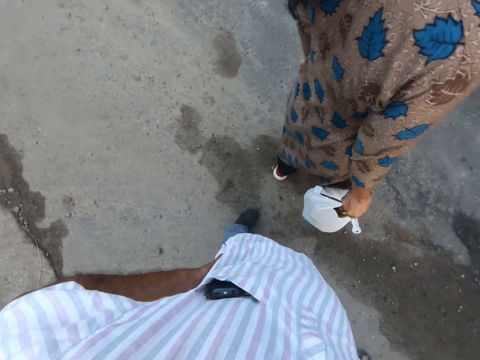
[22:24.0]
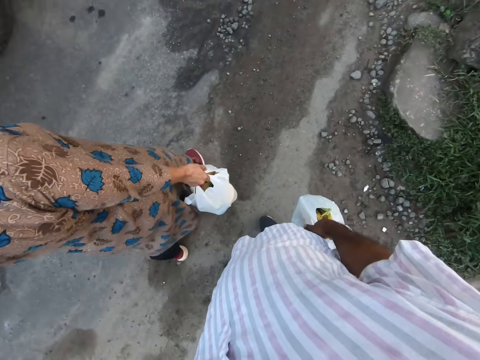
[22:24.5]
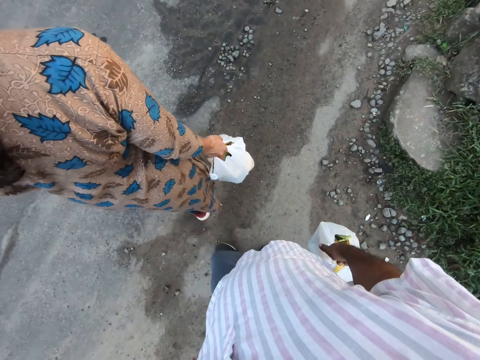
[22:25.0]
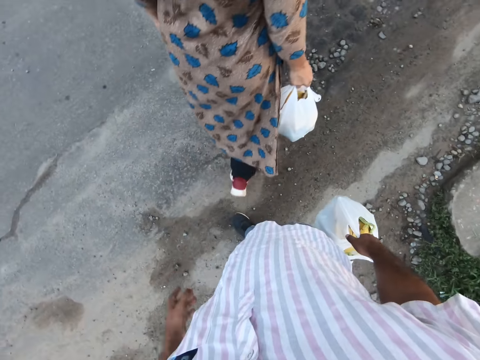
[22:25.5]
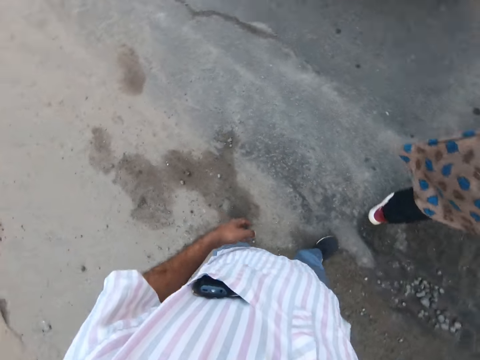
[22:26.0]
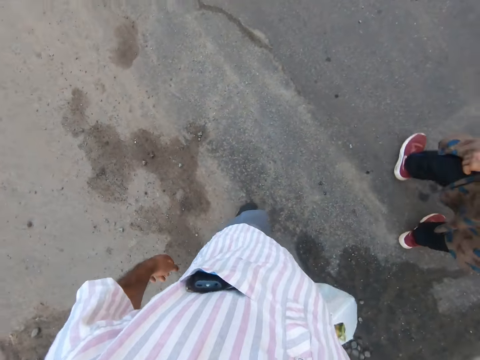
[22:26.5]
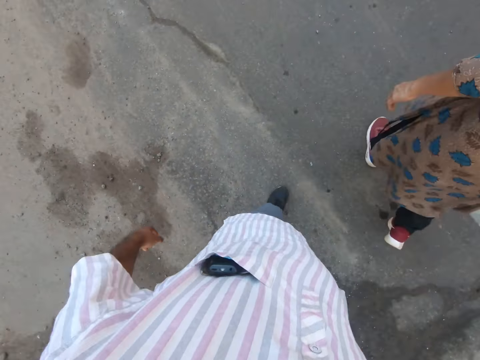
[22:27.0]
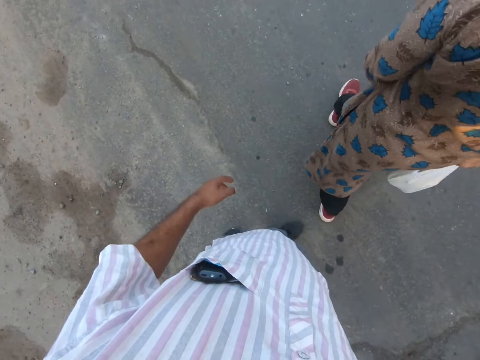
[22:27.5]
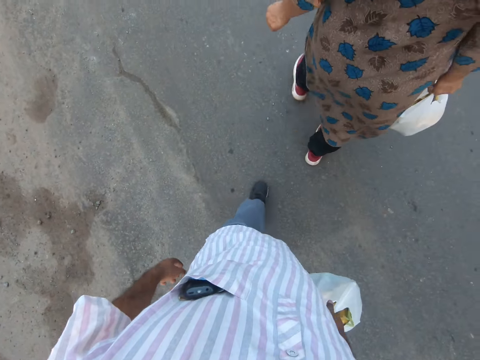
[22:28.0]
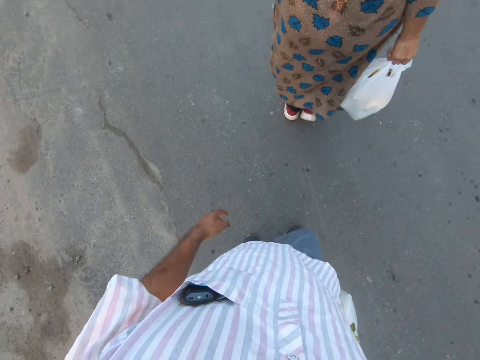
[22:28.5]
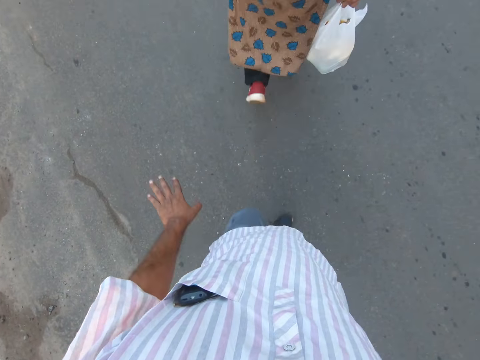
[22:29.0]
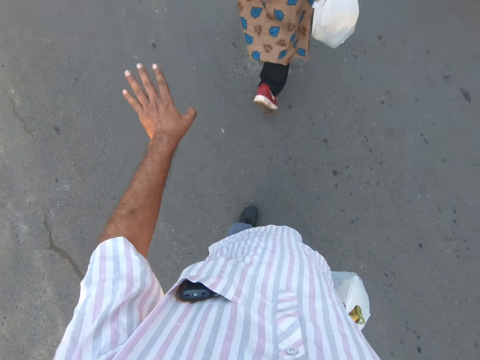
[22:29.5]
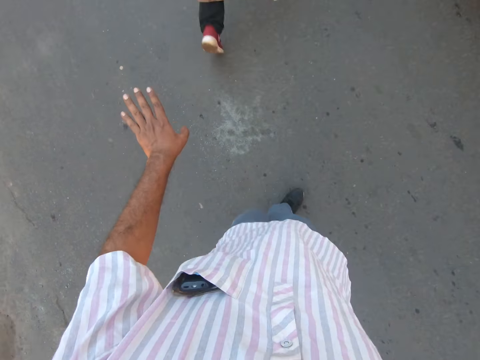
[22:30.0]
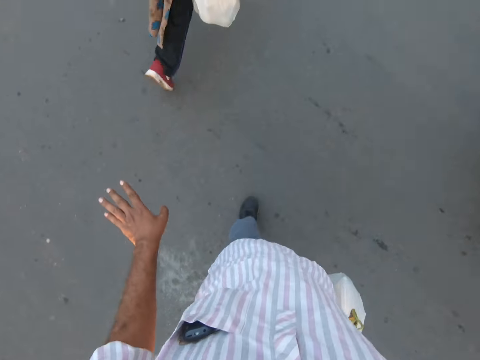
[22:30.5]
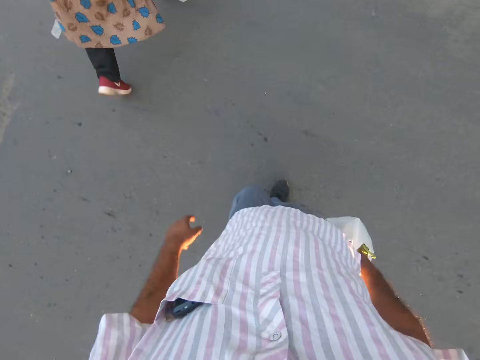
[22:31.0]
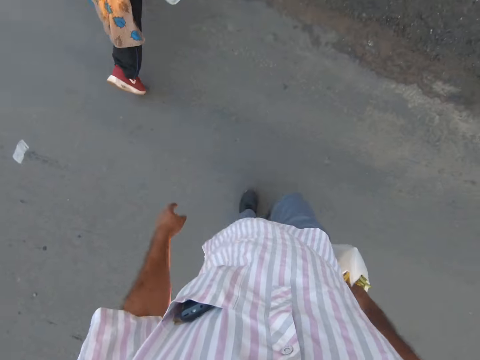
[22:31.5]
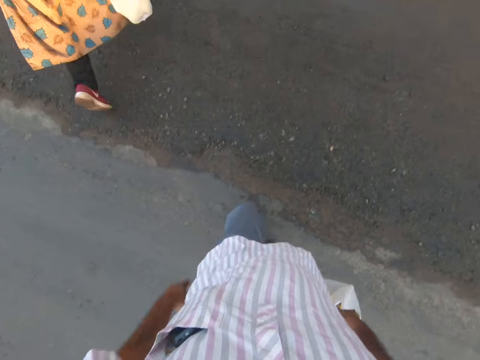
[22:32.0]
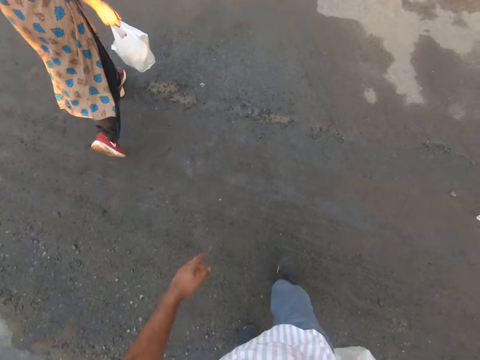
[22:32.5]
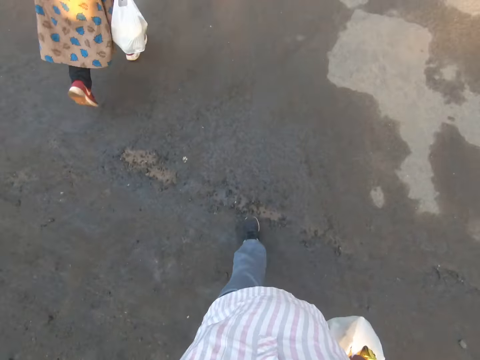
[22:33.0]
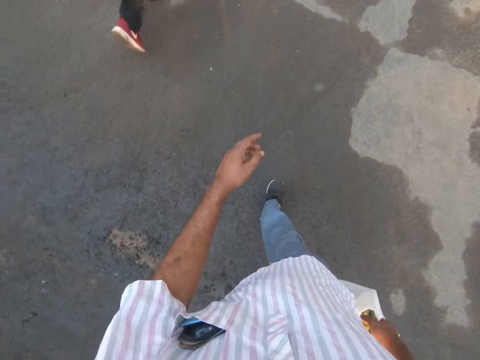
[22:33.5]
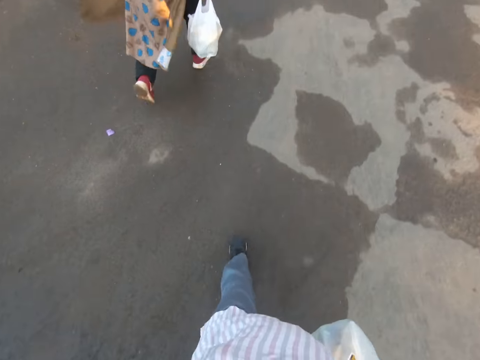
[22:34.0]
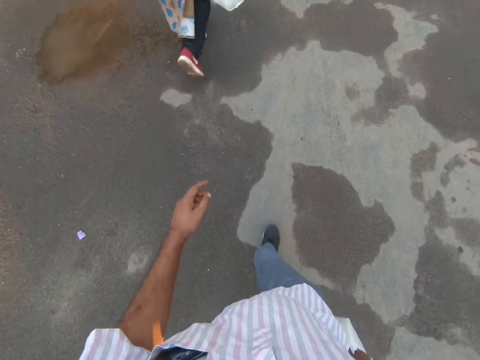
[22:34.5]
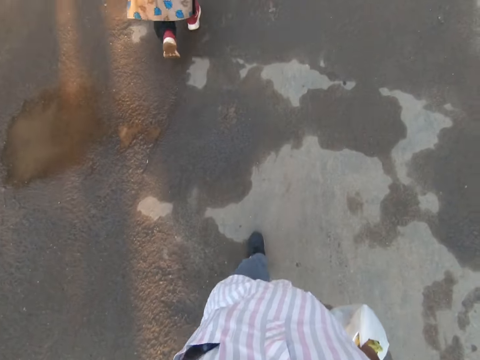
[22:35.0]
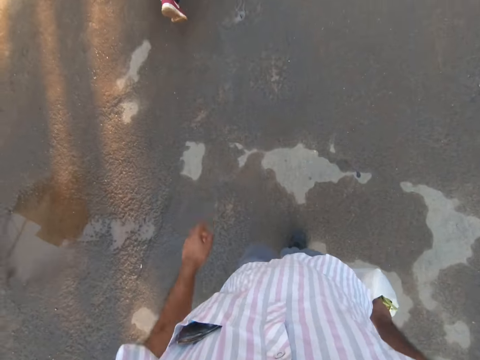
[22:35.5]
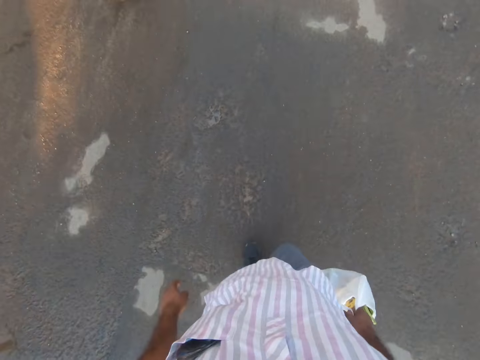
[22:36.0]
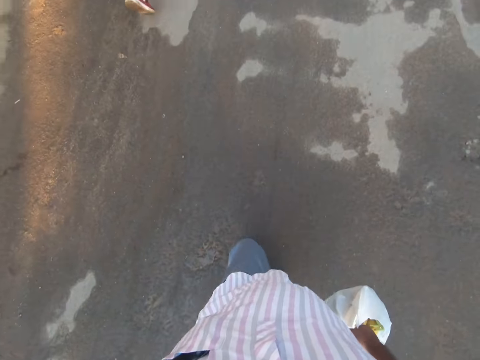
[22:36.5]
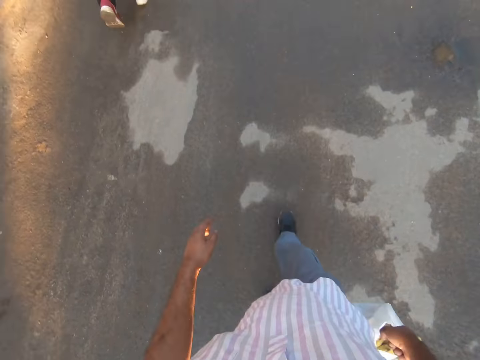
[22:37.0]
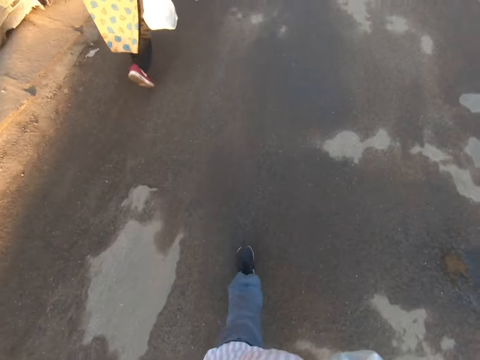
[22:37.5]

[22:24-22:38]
A woman crosses the road. The camera wearer crosses the road. They raise a hand. A white car drives by the camera wearer. The camera wearer crosses the road. The woman walks along the road. The camera wearer walks along the road.

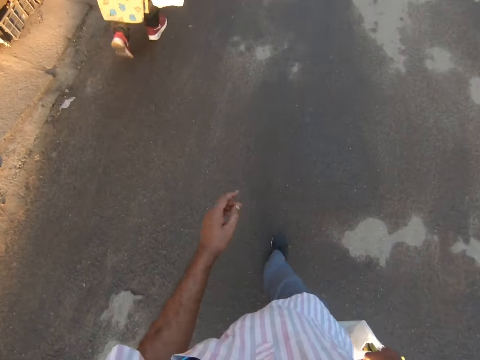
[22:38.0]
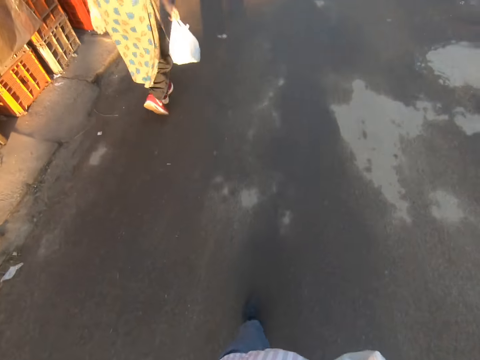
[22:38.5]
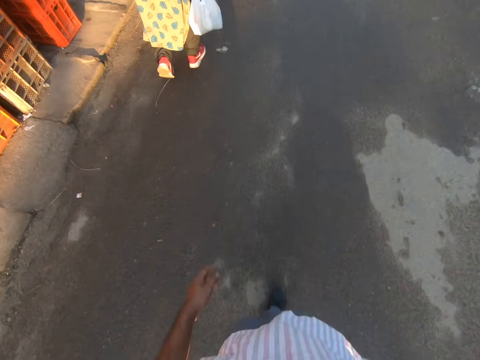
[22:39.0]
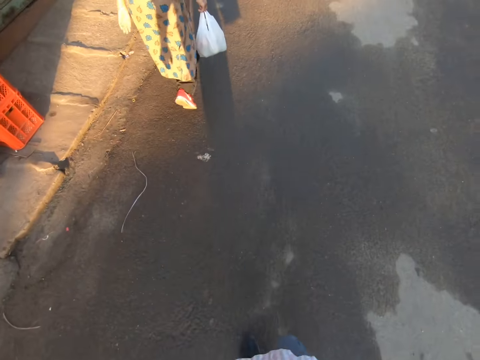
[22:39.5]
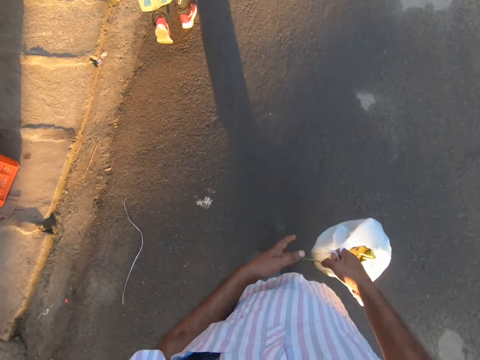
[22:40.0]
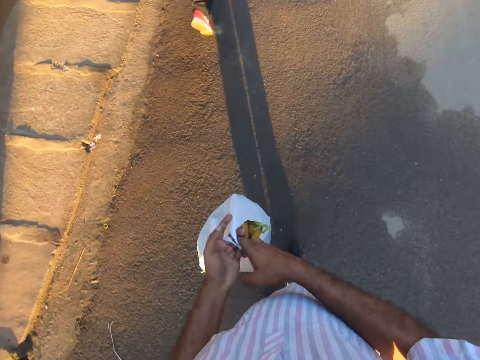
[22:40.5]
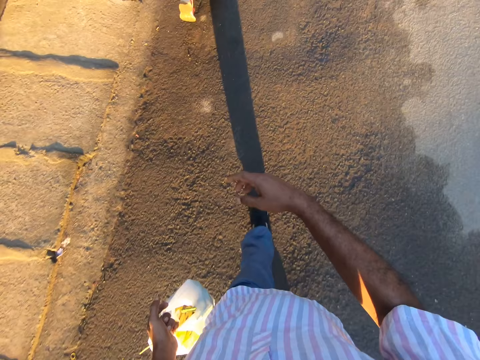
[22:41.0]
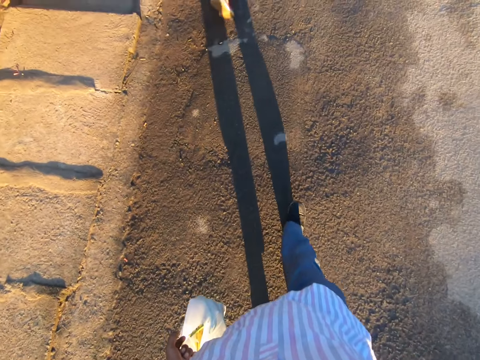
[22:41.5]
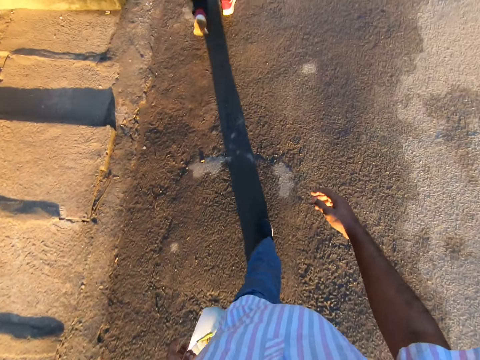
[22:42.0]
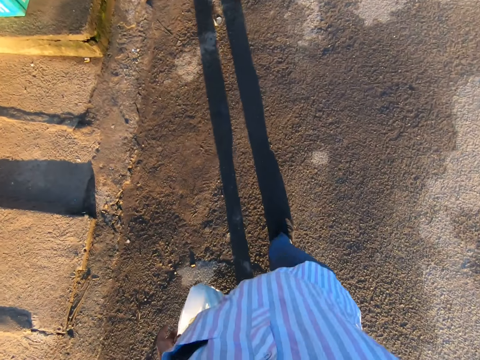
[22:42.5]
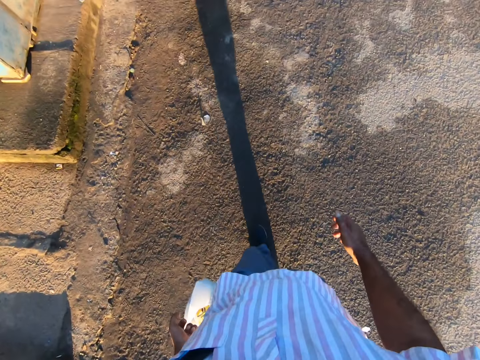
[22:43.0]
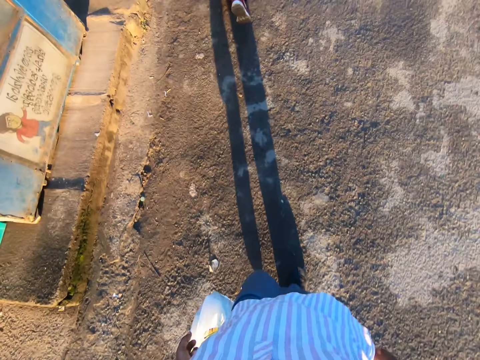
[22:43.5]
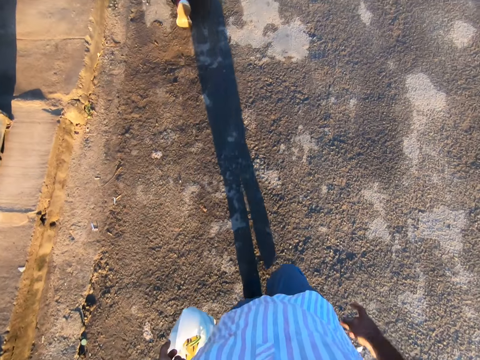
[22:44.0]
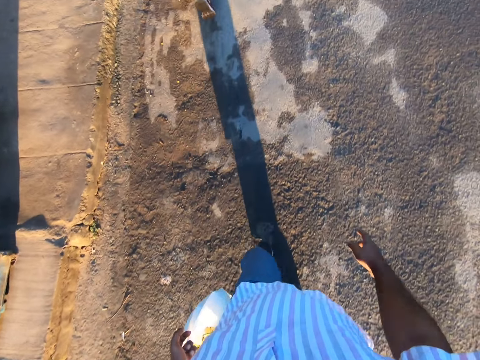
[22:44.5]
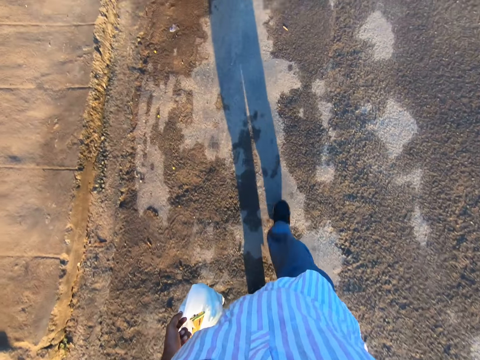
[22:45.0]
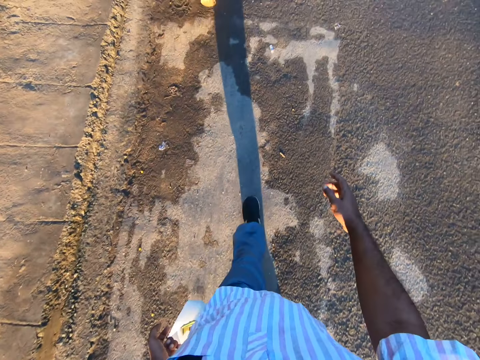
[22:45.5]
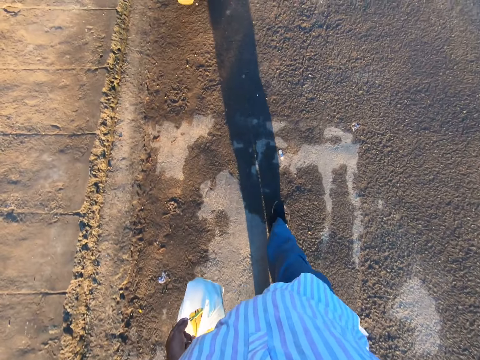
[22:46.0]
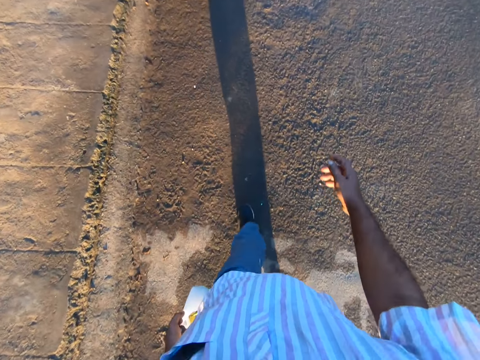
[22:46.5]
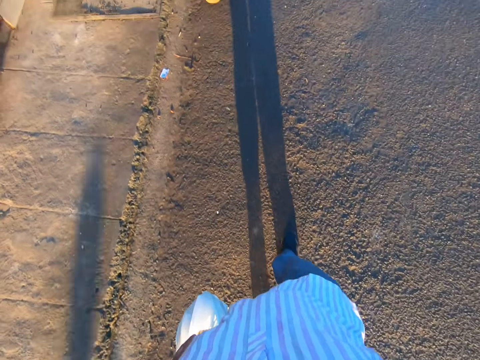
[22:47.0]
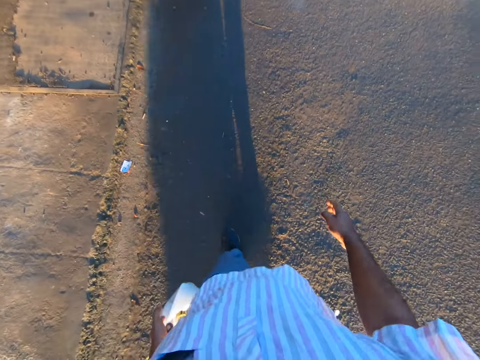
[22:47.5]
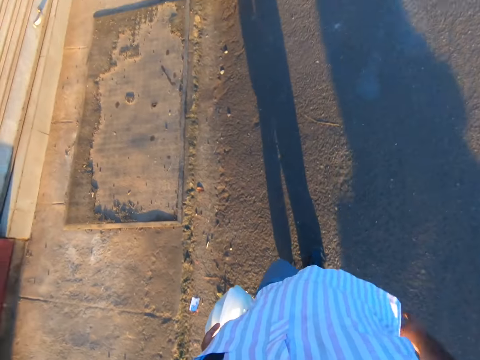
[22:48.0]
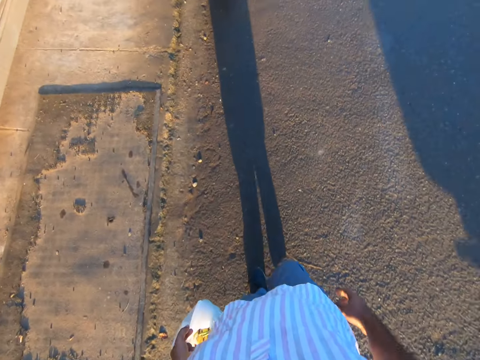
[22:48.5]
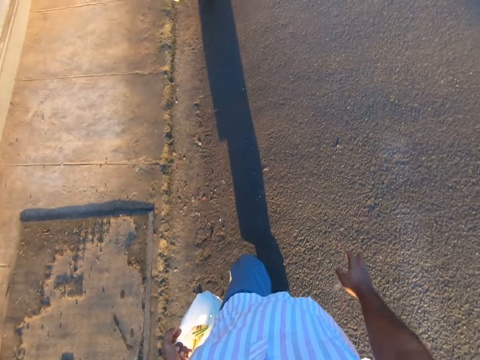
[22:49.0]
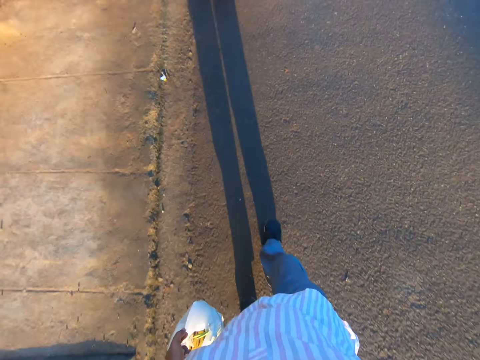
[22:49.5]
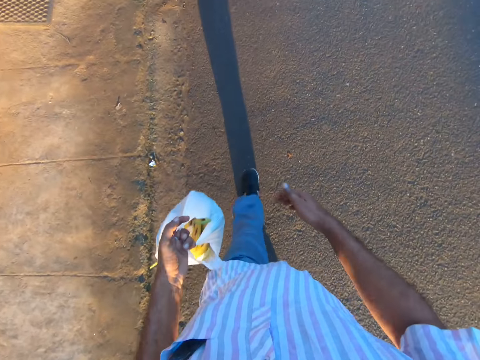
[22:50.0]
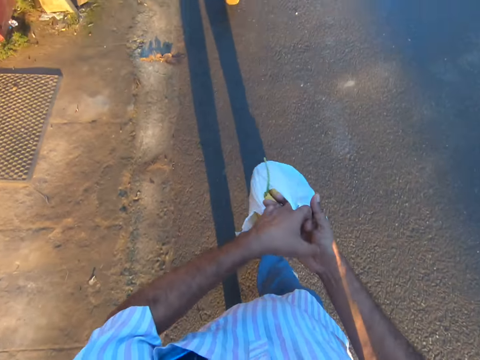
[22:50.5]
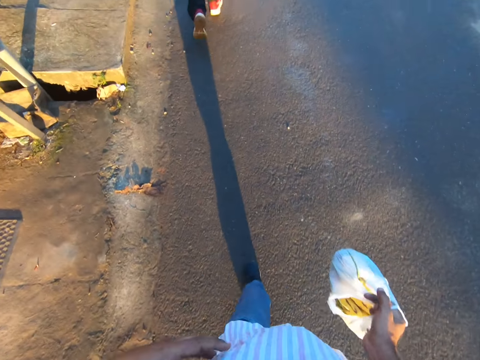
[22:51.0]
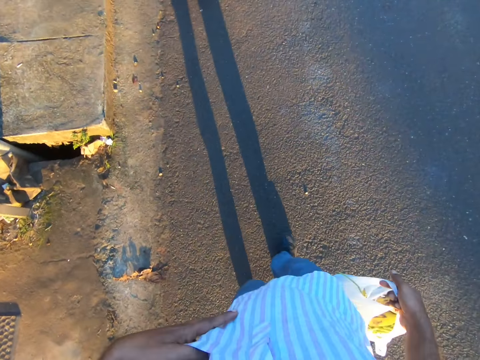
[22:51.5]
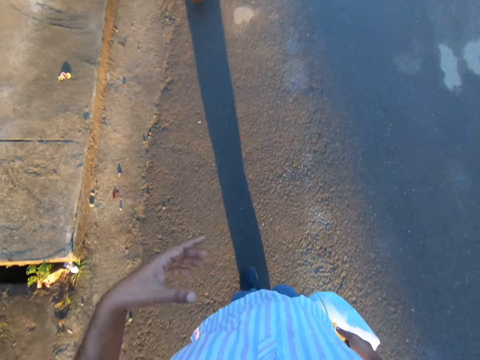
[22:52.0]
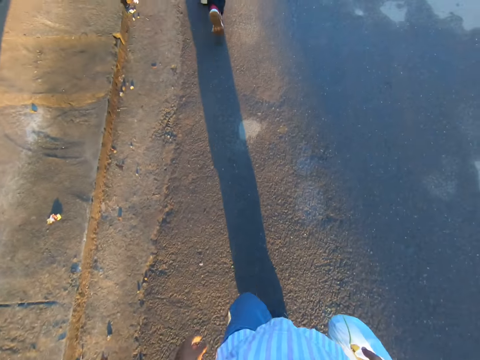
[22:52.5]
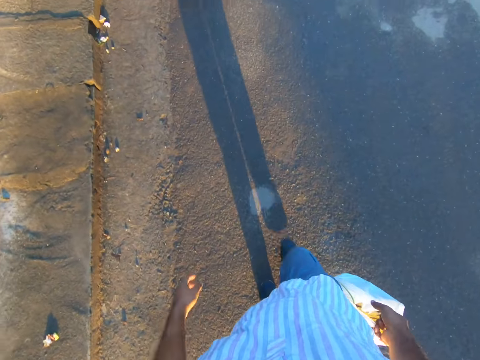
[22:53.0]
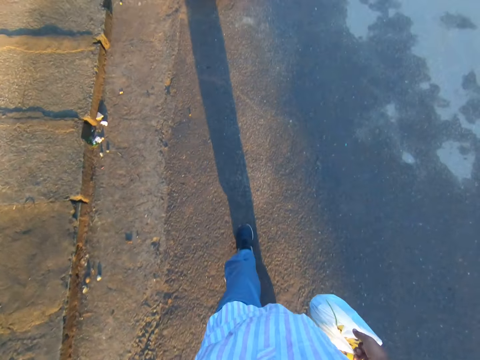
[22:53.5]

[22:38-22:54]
The camera wearer passes the bag of vegetables from his right hand to his left hand. He walks along the road. A woman walks along the road. The camera wearer transfers the polythene bag to his right hand. The woman walks along the road.
